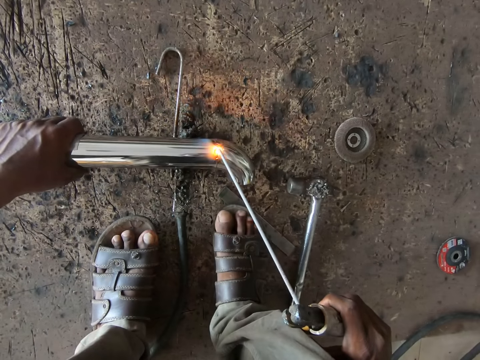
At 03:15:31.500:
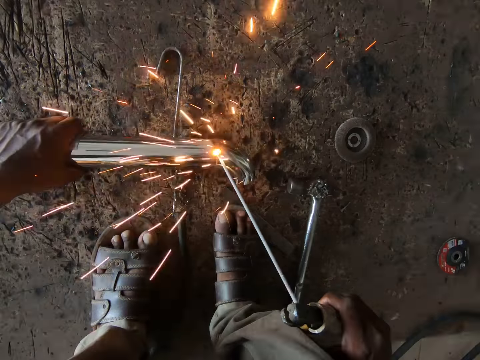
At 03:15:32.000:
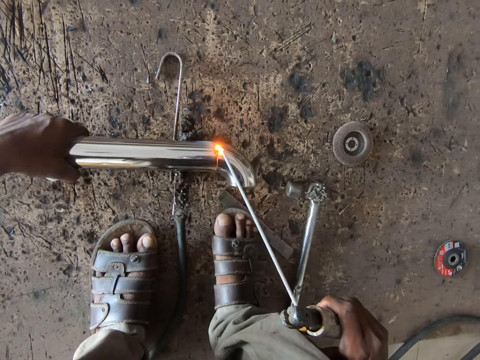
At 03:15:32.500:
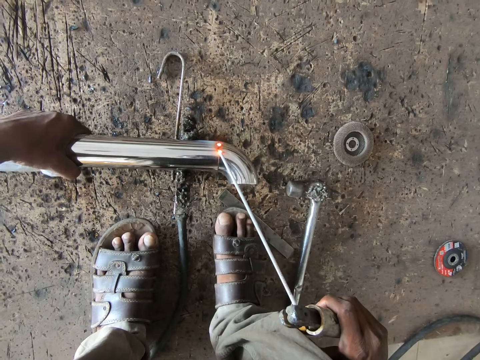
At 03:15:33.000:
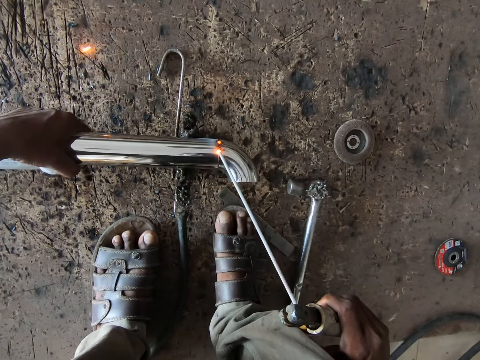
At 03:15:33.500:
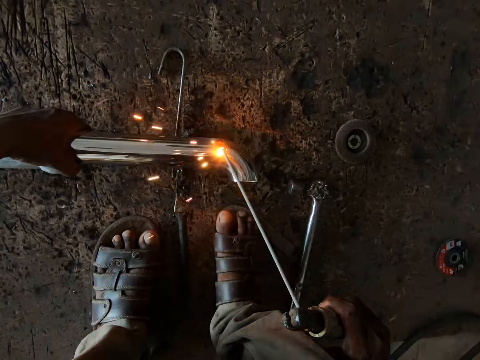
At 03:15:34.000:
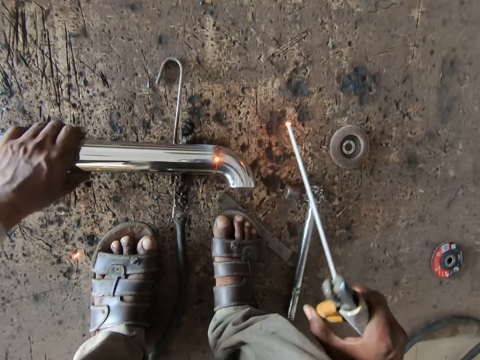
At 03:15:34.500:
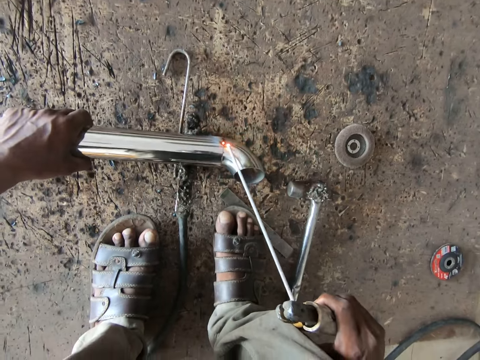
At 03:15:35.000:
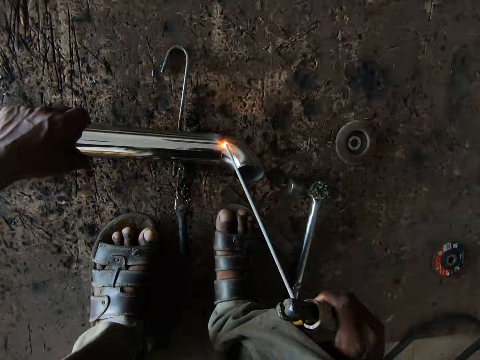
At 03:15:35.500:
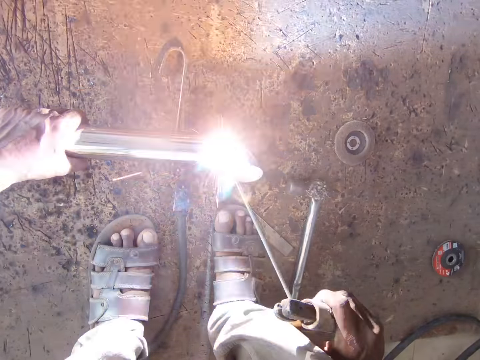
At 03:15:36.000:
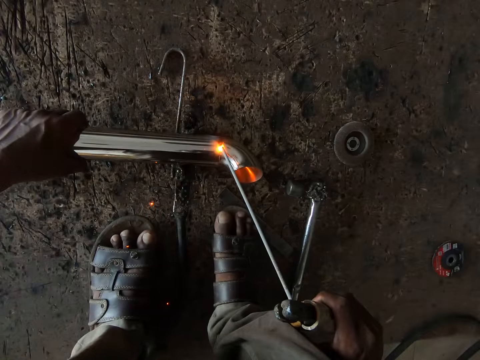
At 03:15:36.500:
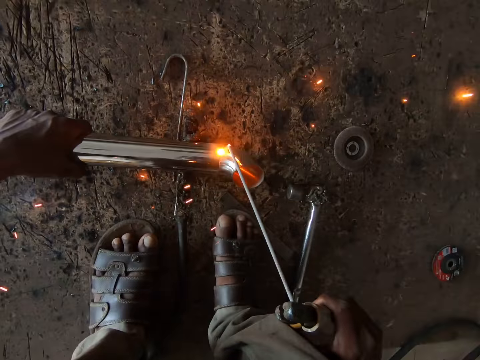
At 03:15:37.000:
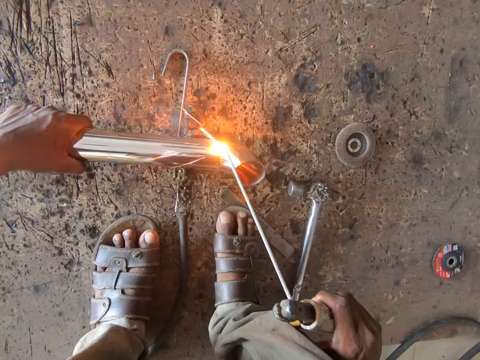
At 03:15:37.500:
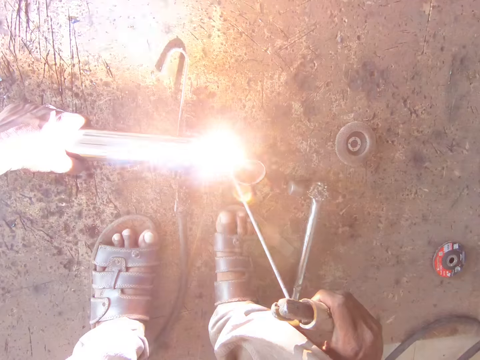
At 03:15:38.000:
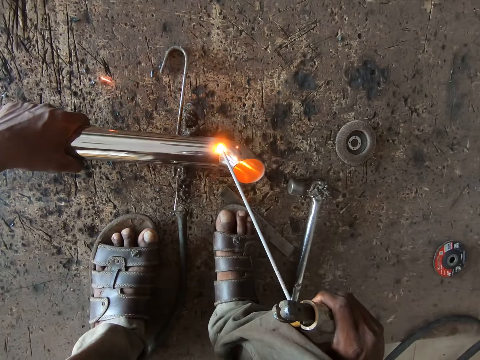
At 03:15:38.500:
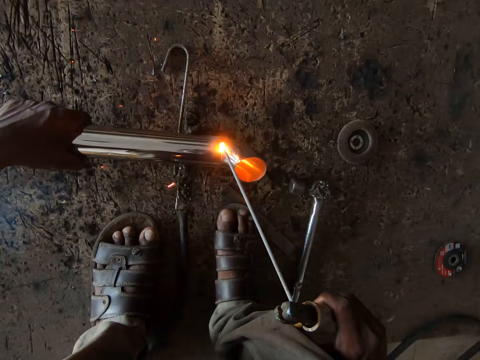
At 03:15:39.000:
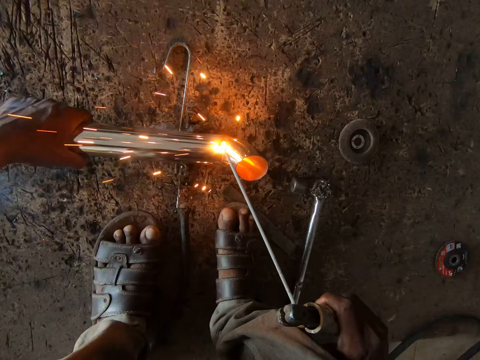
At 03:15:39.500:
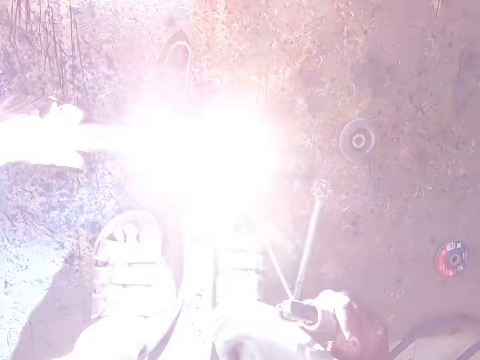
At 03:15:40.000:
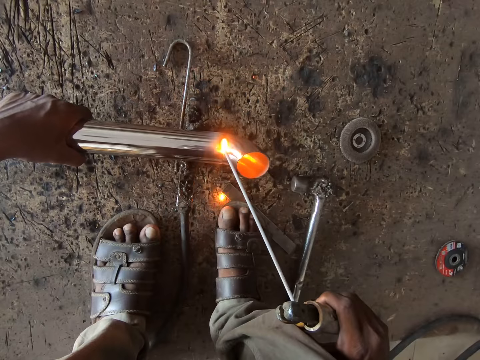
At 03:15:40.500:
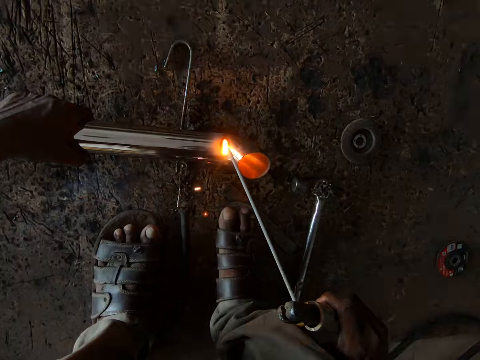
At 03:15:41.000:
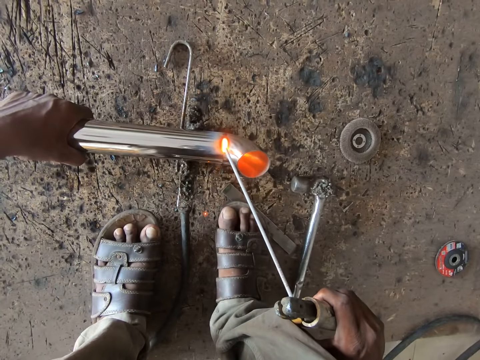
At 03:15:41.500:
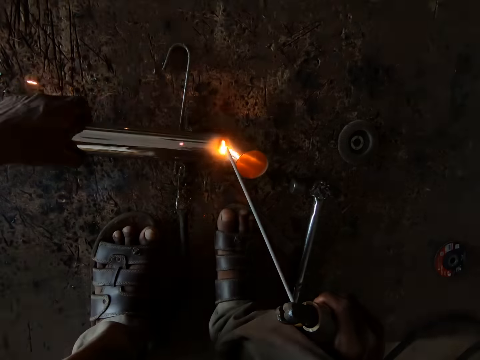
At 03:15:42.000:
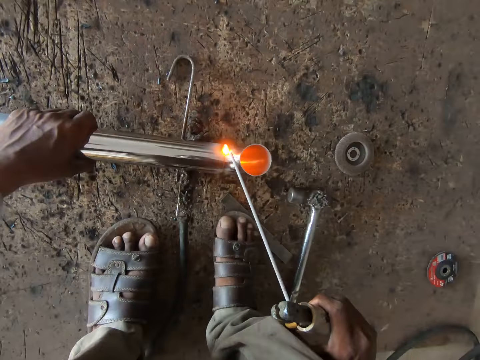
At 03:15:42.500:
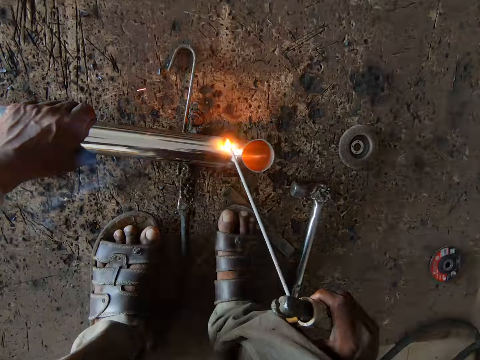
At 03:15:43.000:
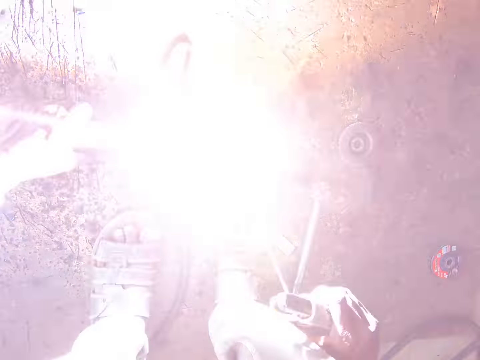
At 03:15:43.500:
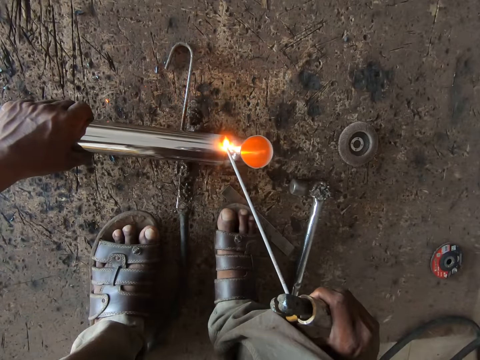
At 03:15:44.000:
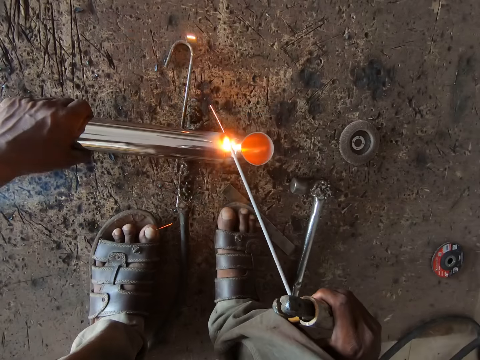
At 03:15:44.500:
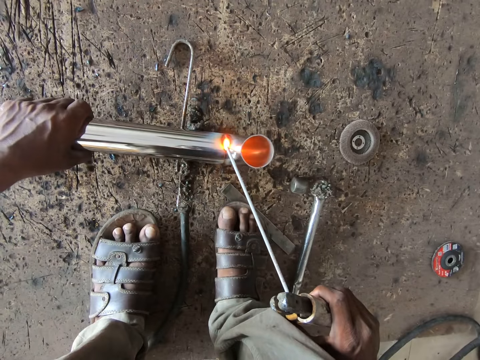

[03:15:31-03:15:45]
The camera wearer turns the rail repeatedly.

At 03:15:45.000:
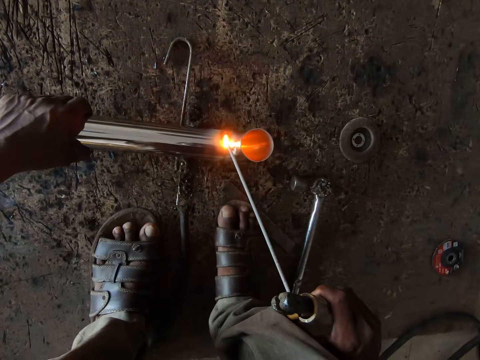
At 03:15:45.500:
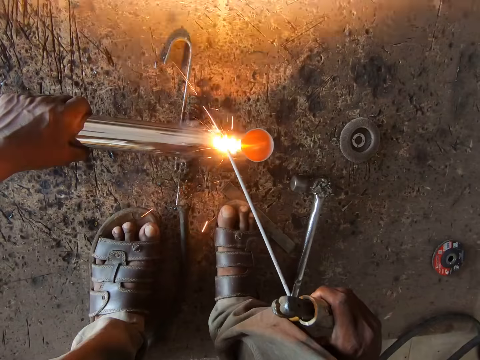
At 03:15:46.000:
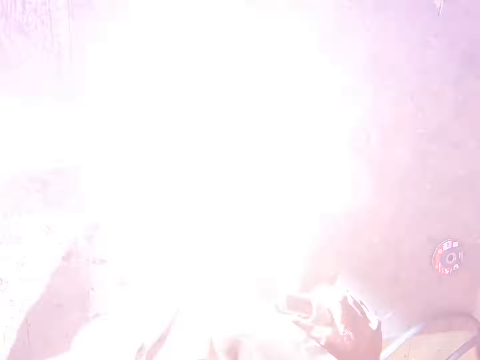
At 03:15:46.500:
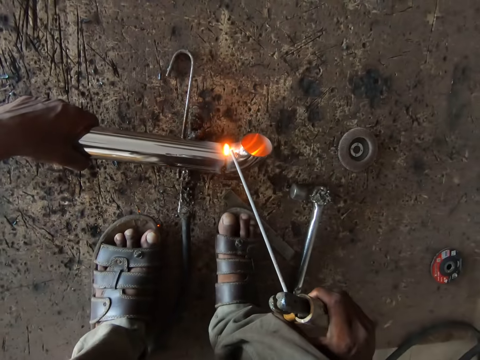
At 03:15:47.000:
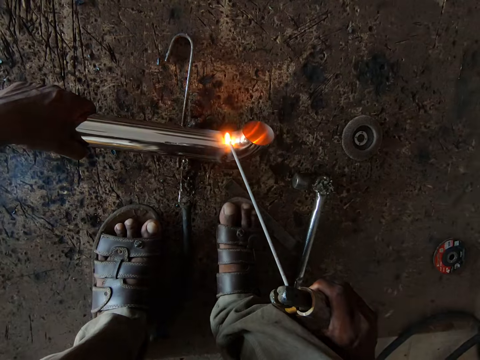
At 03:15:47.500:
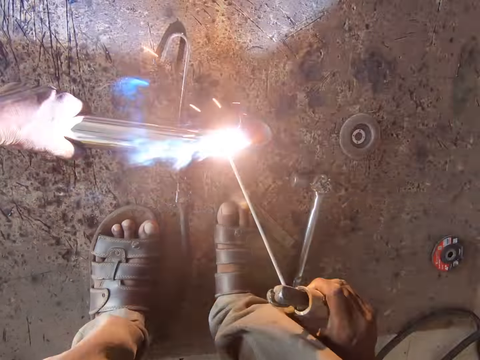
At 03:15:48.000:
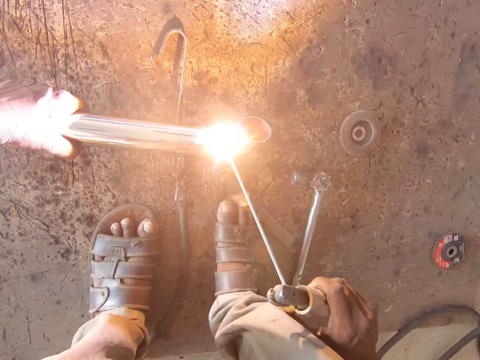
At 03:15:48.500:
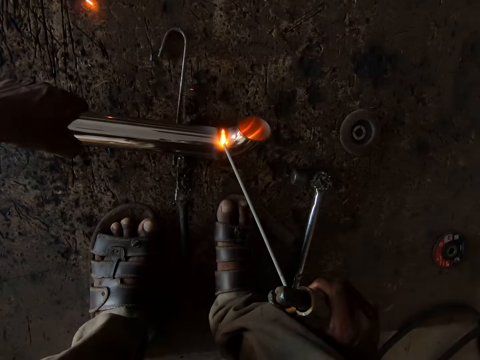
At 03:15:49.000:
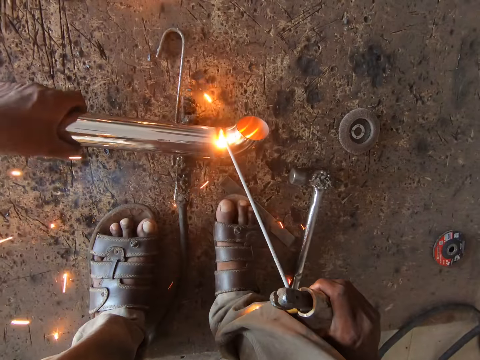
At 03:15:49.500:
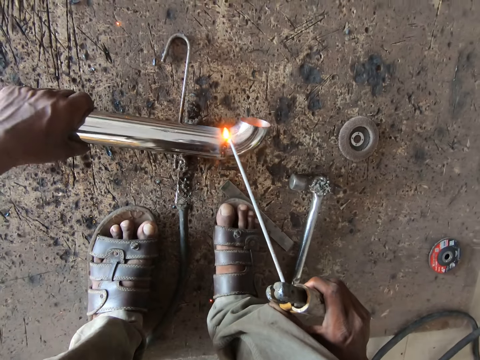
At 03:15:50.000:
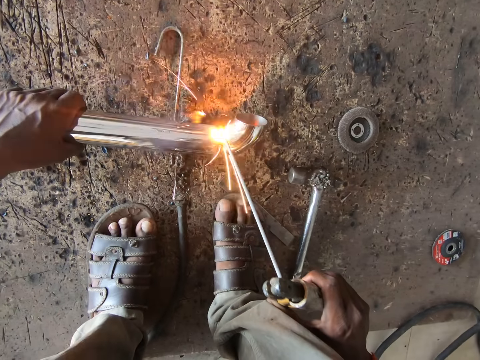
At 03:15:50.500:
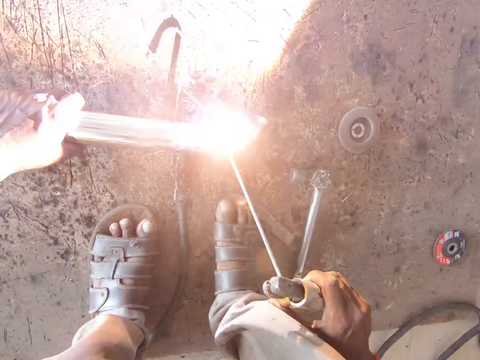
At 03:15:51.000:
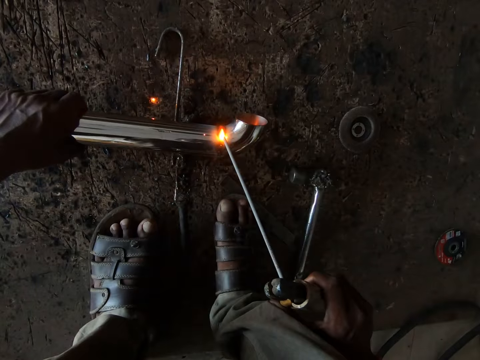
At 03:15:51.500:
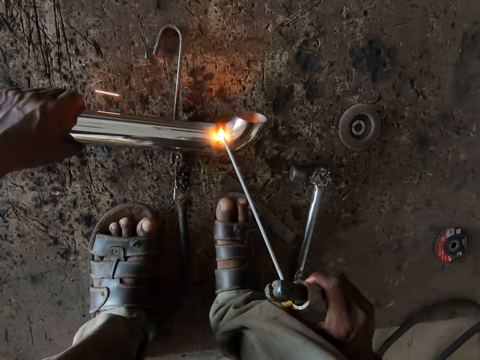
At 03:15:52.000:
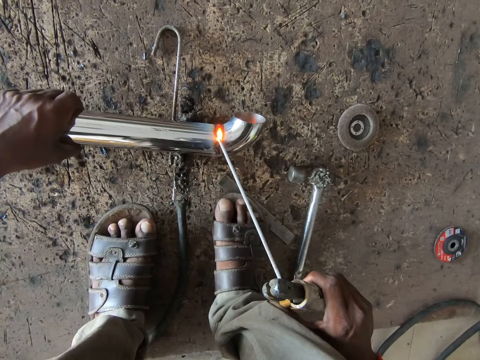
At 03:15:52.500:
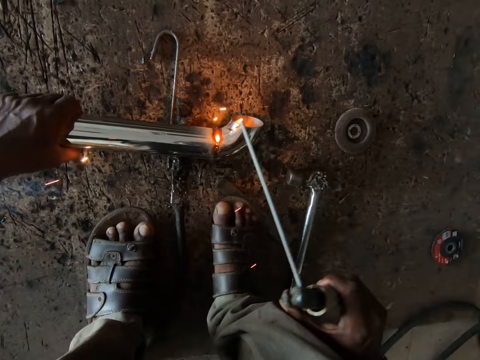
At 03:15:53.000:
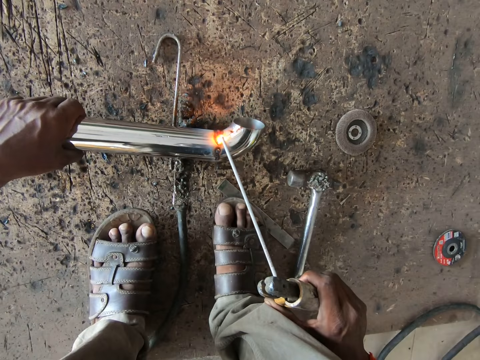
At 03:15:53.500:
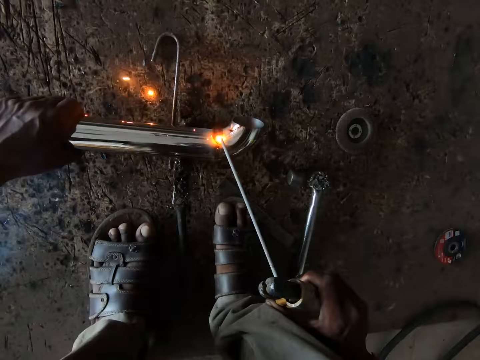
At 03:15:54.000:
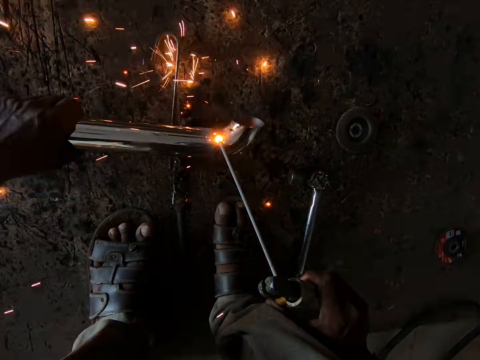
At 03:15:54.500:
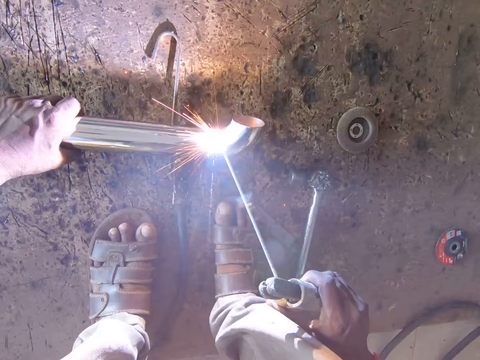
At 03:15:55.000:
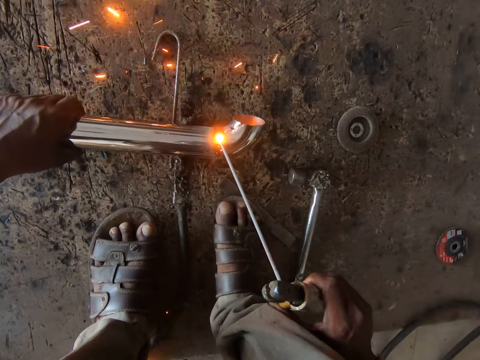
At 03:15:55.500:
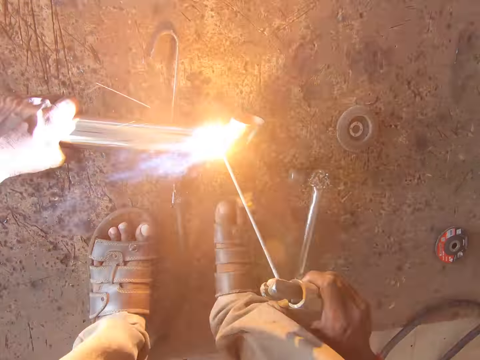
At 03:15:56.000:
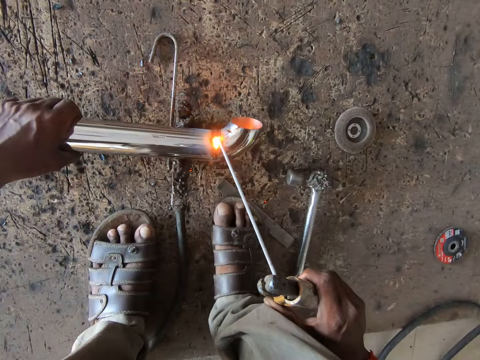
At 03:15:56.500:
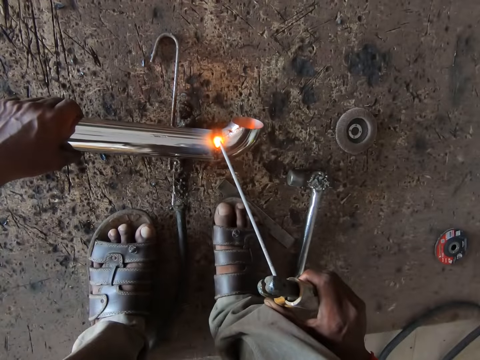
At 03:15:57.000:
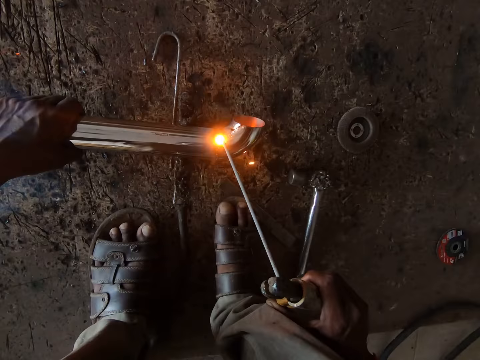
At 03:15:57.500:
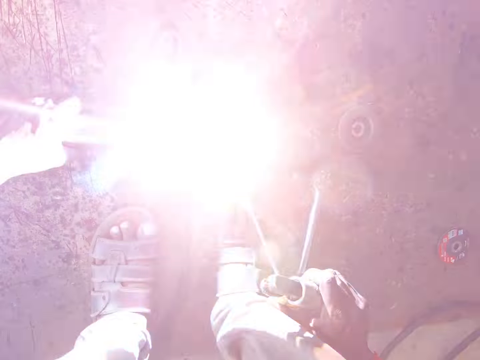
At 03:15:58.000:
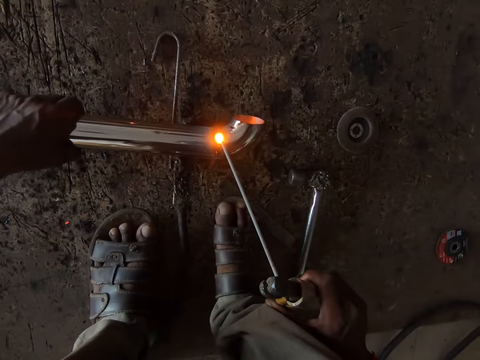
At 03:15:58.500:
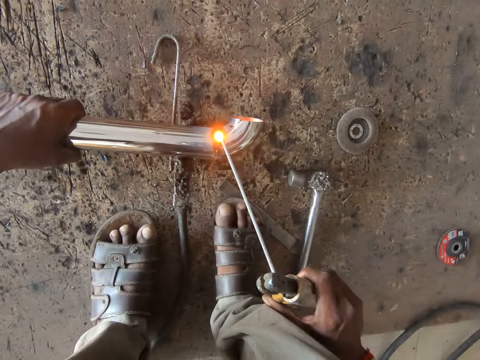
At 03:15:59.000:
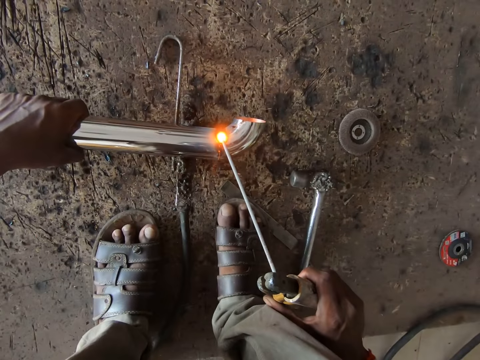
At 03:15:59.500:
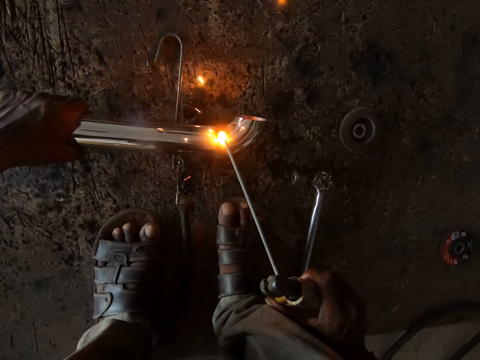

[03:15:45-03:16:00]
The camera wearer turns the rail. They turn the rail again.
